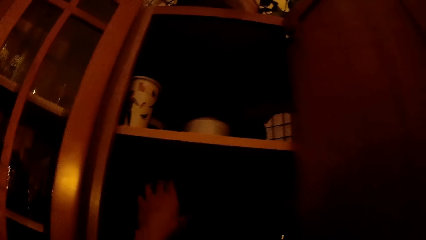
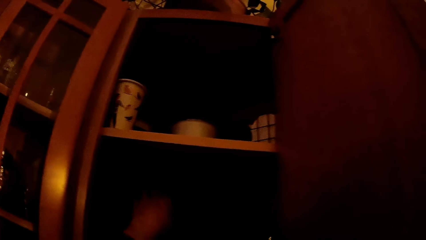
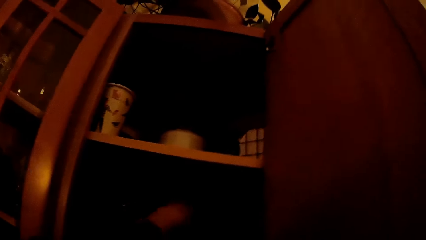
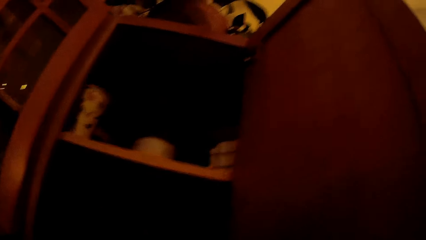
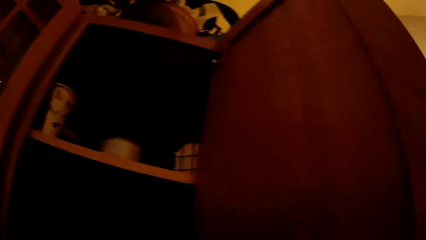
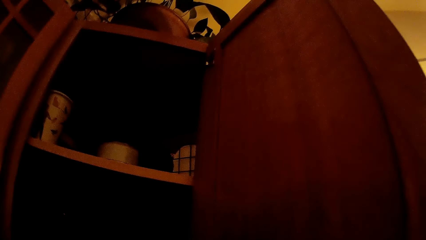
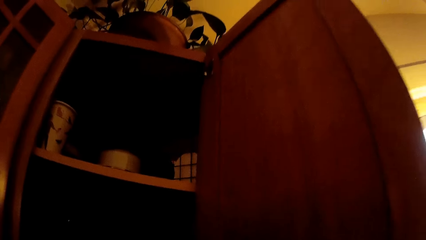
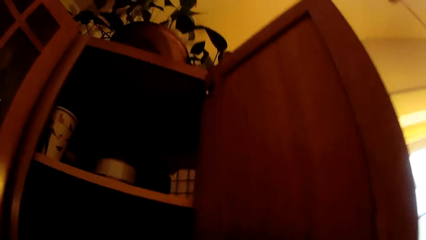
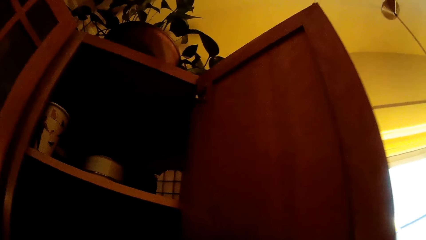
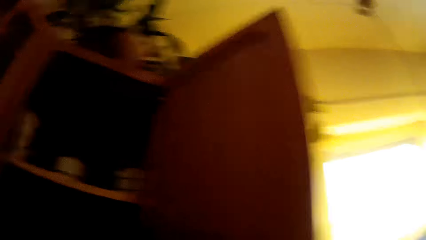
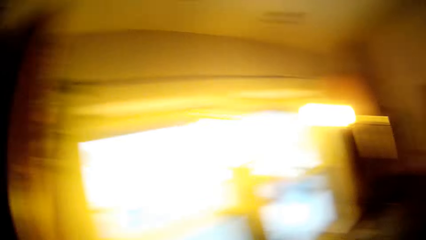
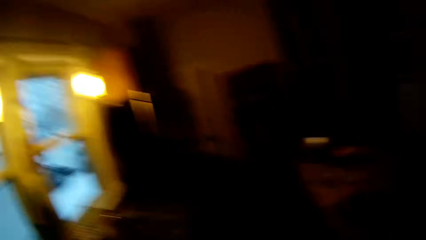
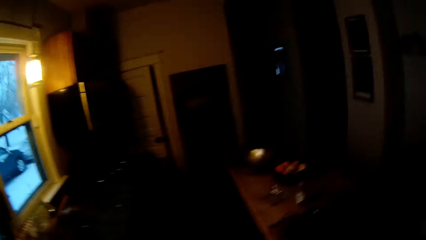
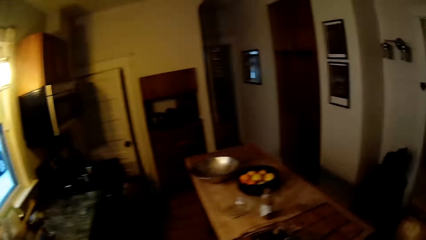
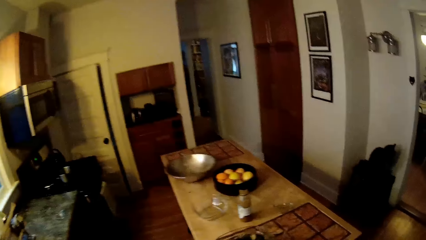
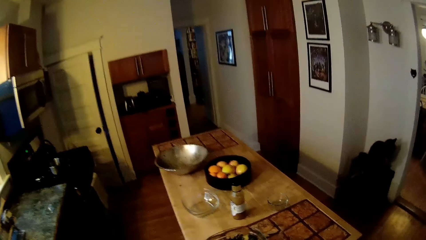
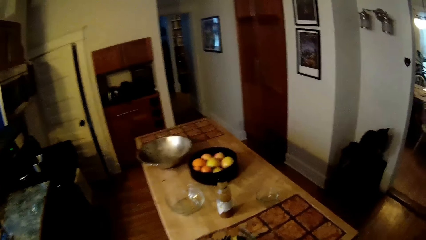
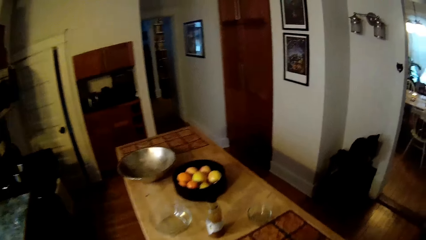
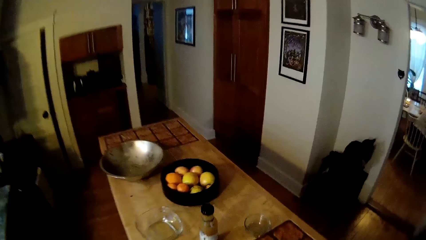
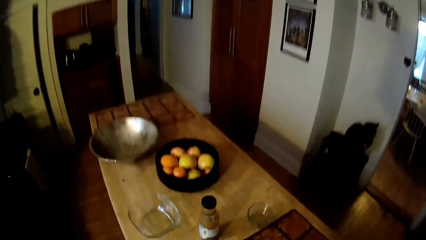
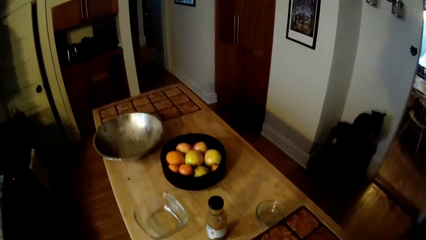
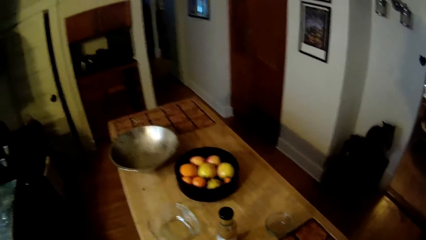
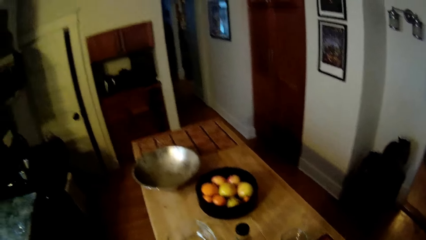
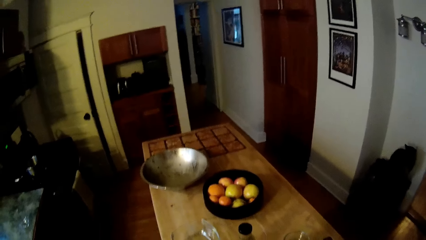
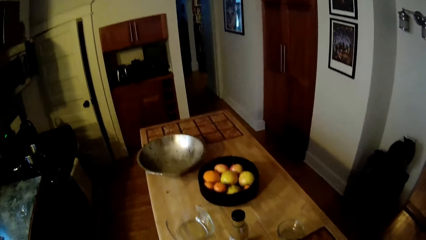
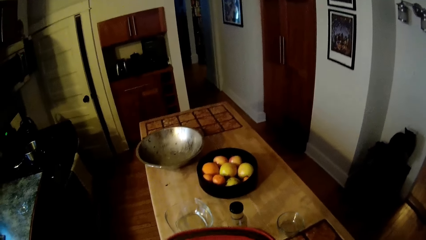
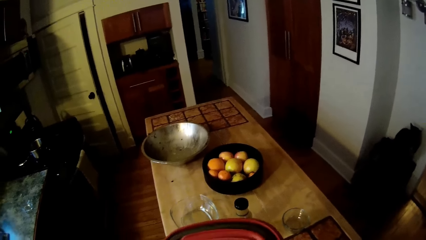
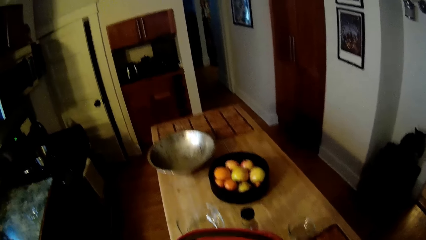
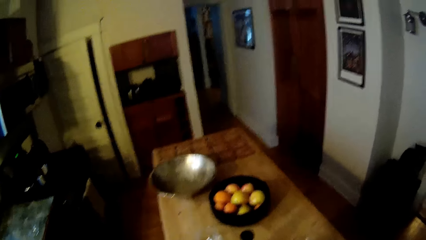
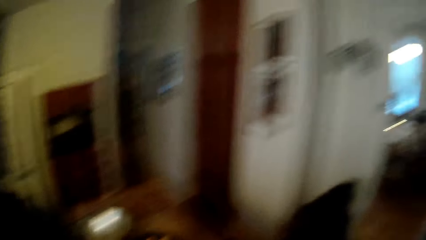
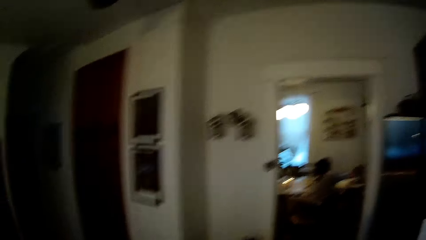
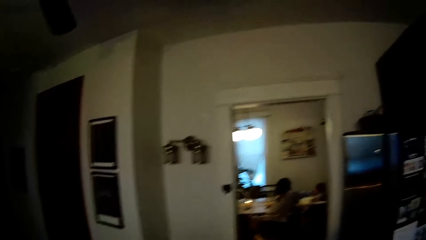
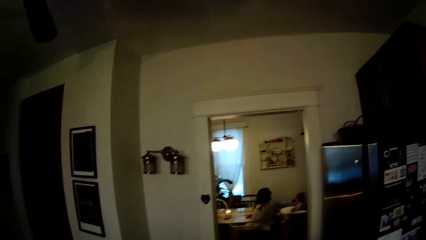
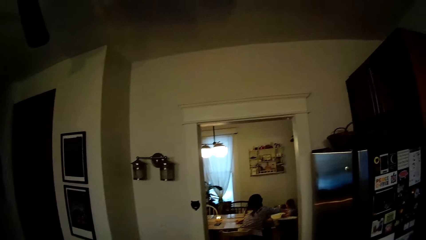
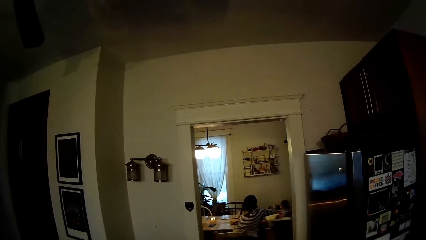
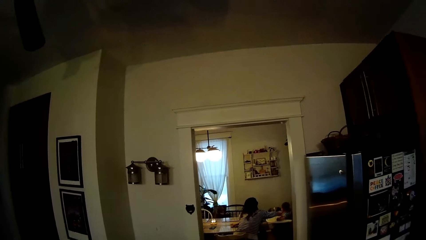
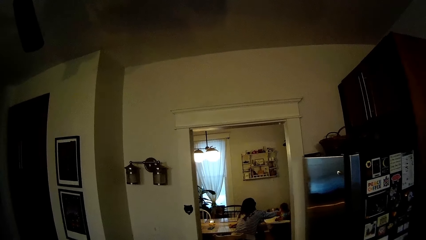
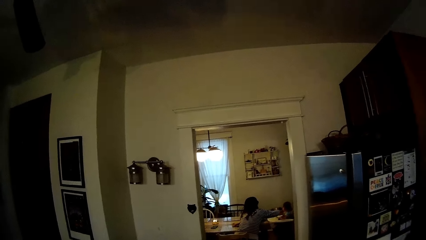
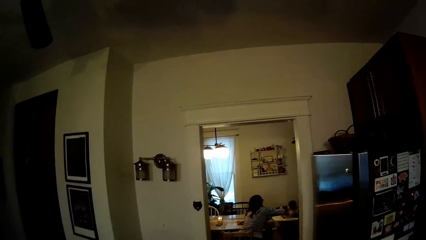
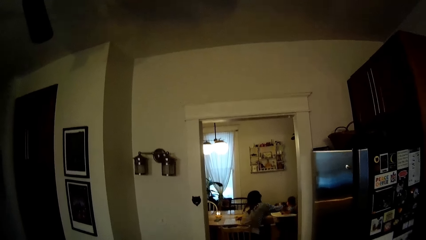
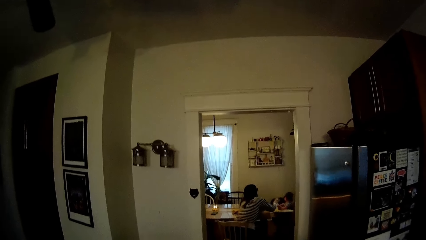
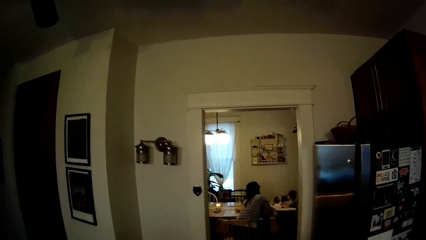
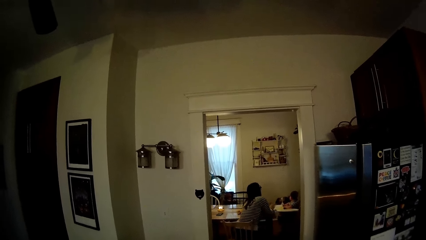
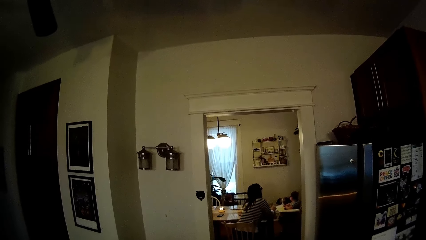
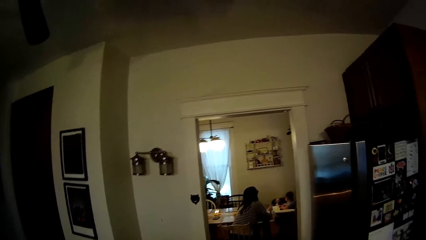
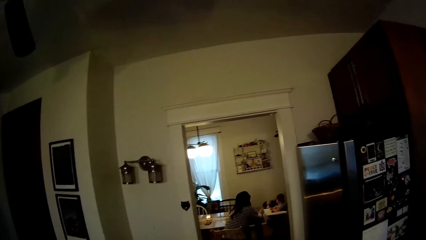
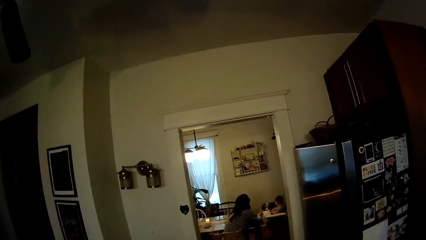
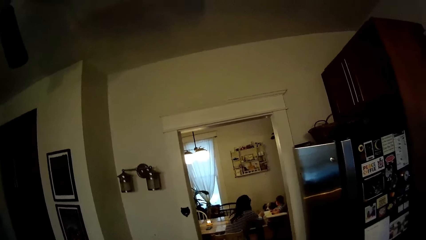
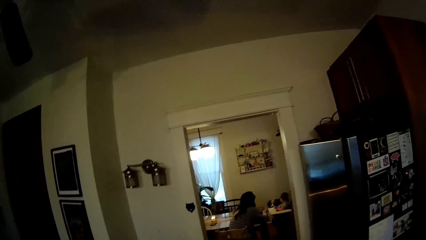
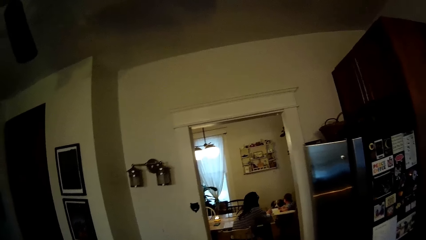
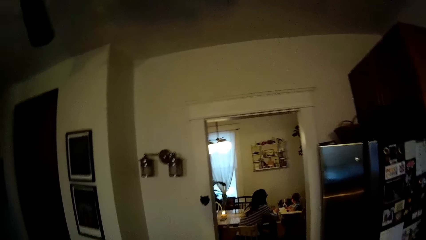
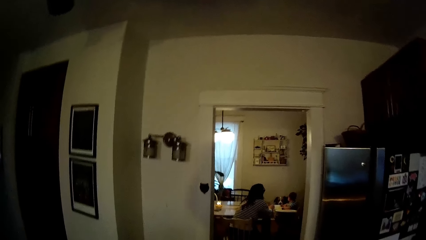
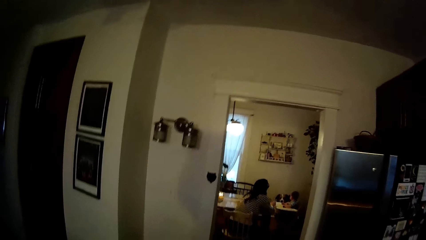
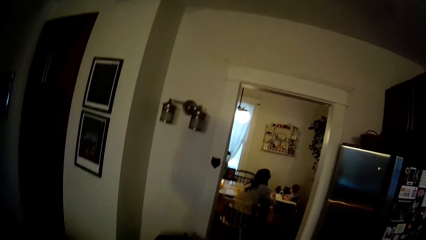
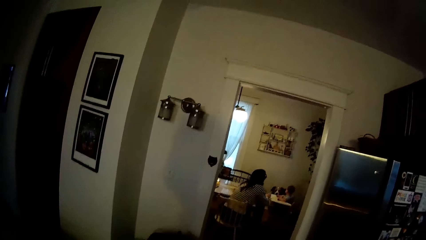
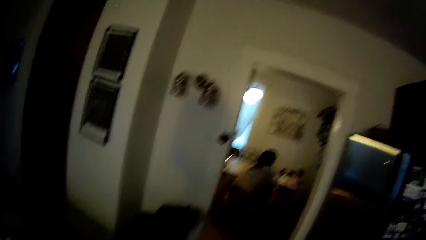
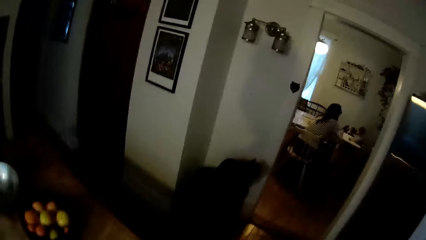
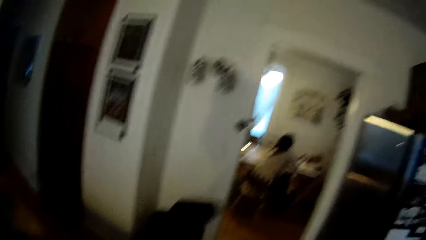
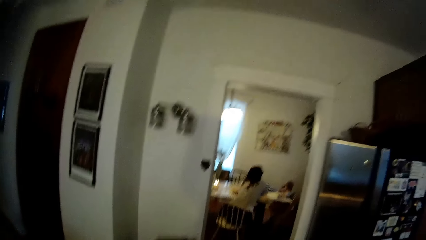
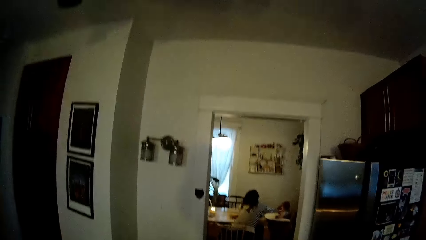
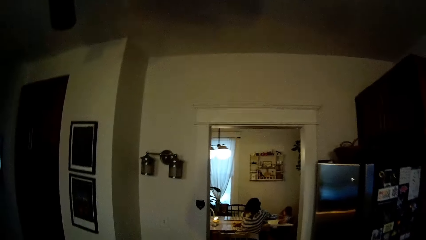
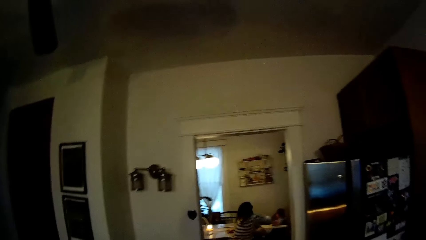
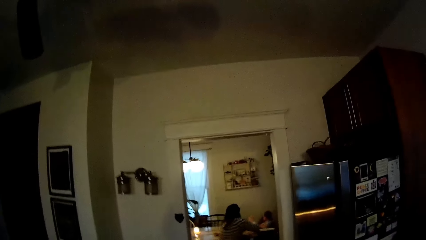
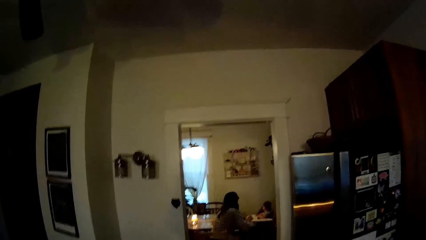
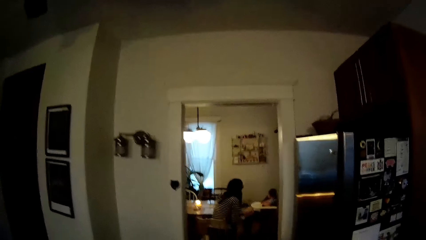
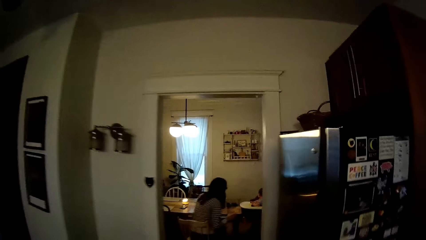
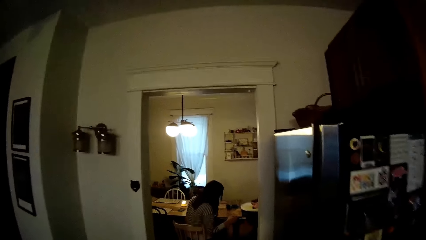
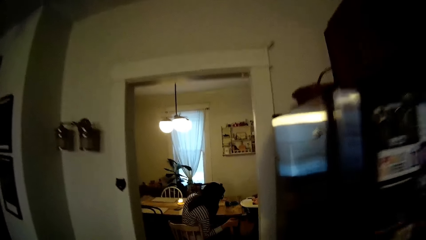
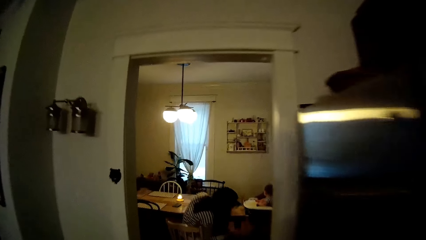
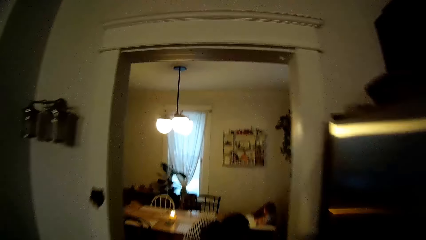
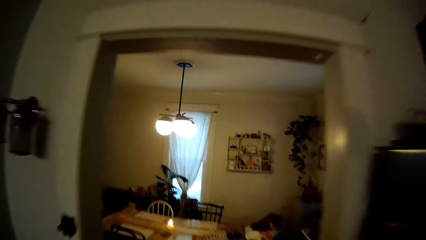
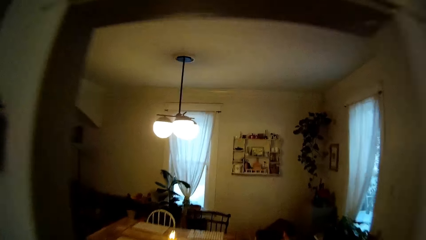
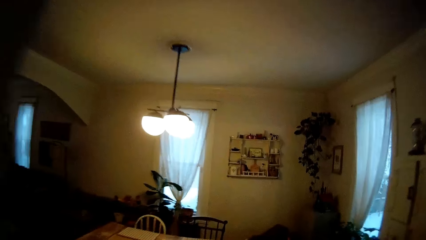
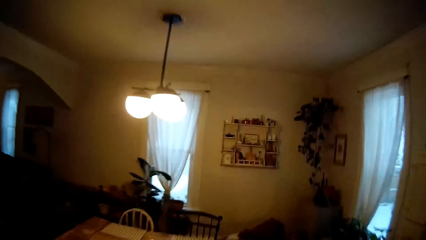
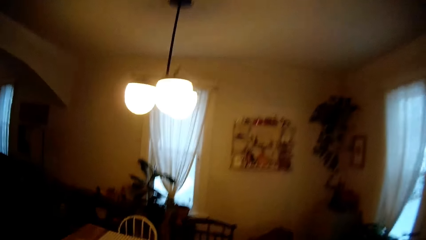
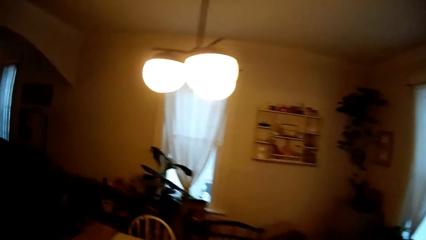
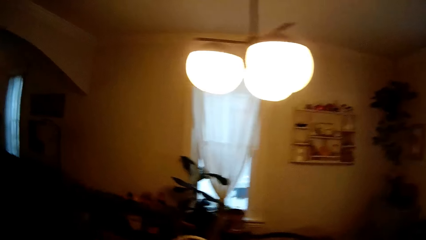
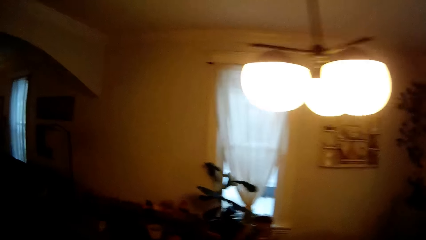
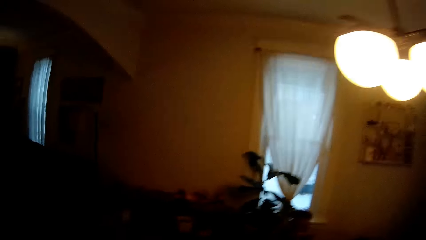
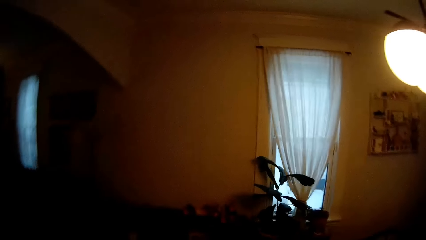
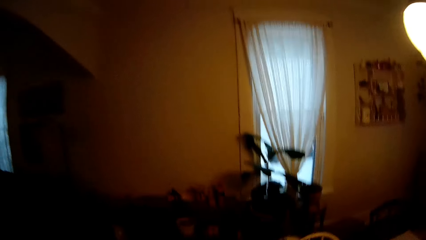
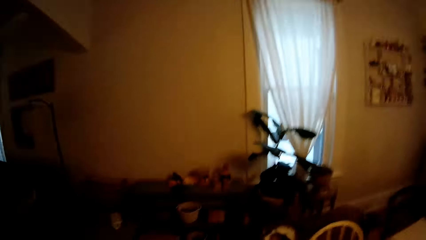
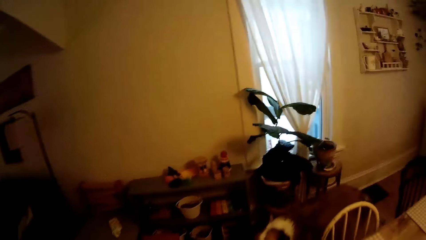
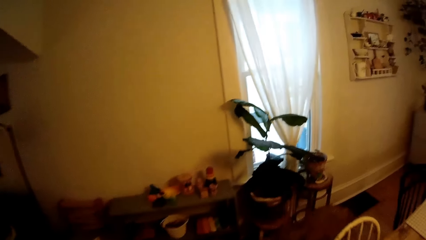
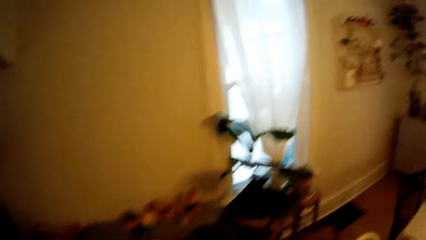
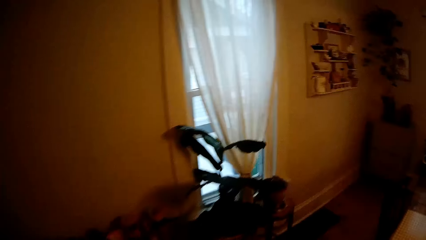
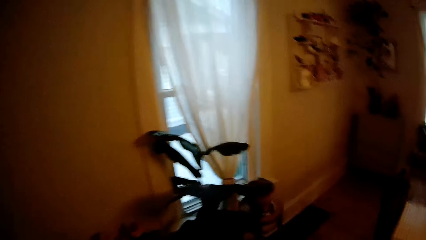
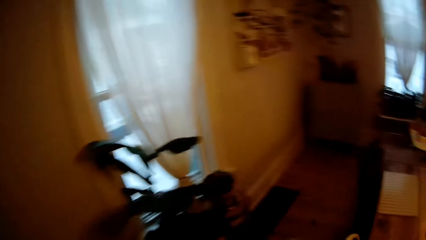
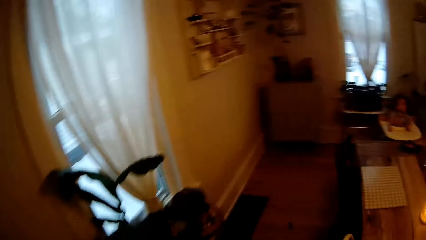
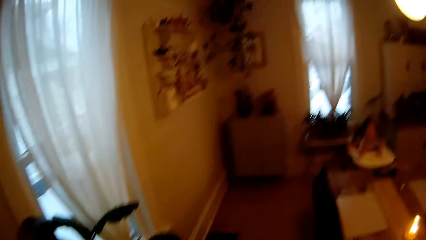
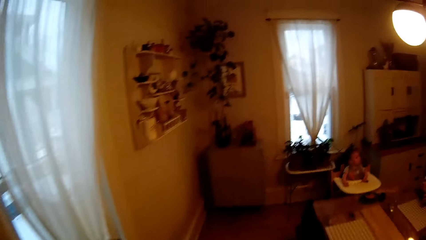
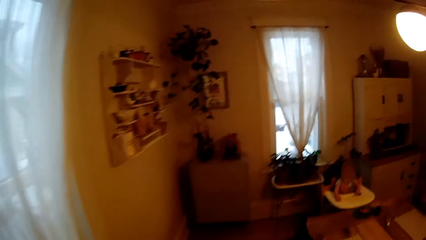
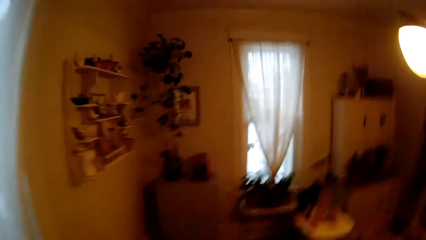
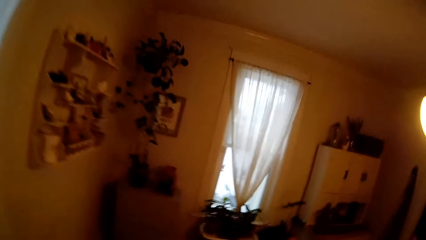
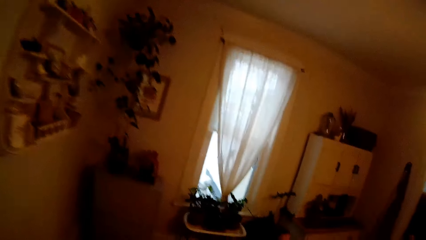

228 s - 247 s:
The camera wearer touches equipment in the cabinet. The woman talks to the dog. The camera wearer covers the bowl, looks at the woman and the baby, and walks. They speak to the woman. They walk into the dining room. The dog walks past the camera wearer.
